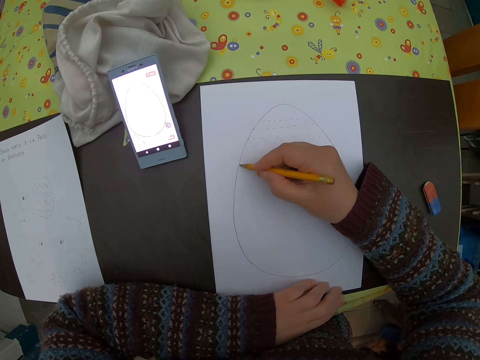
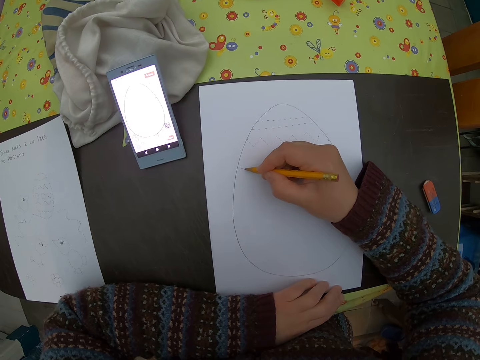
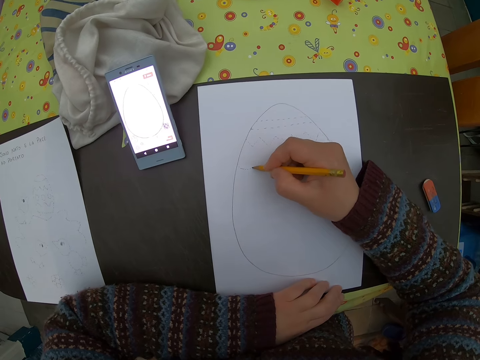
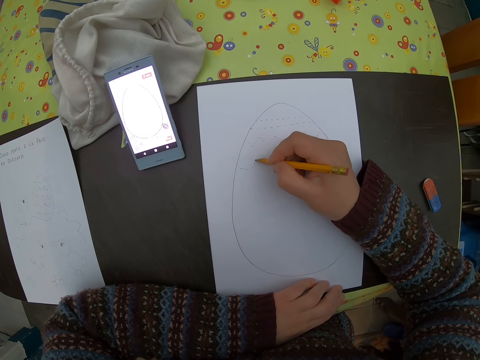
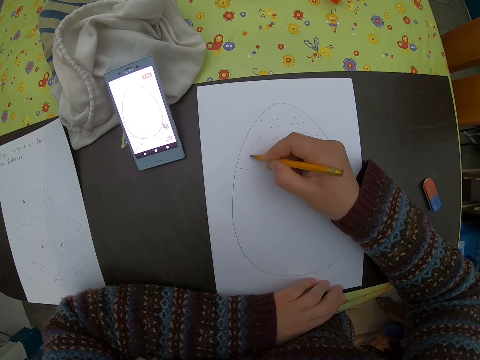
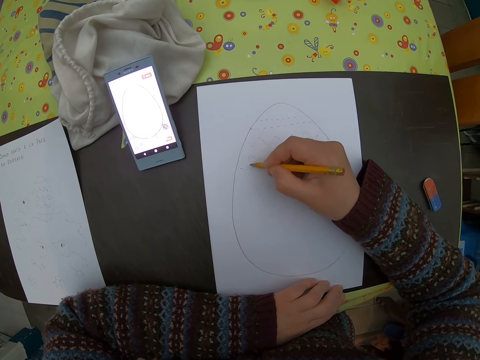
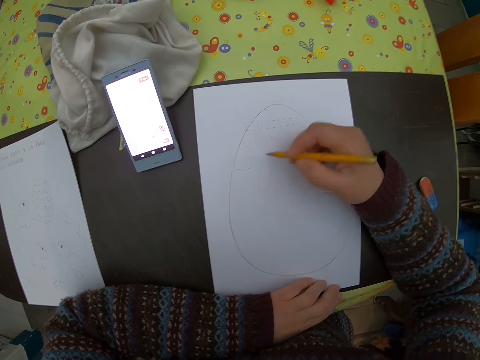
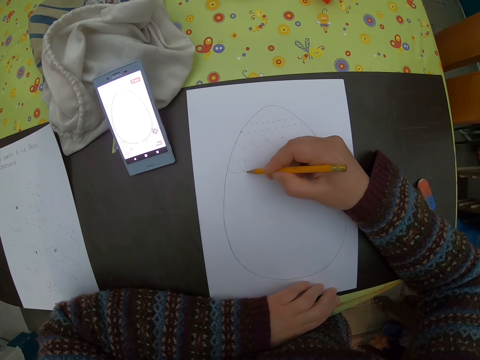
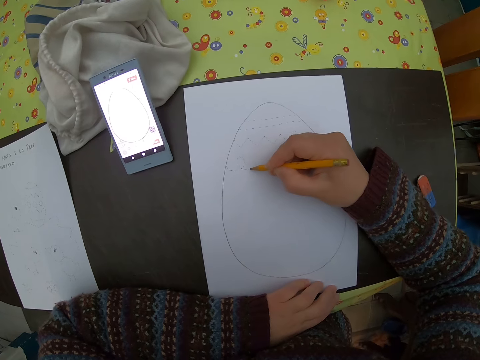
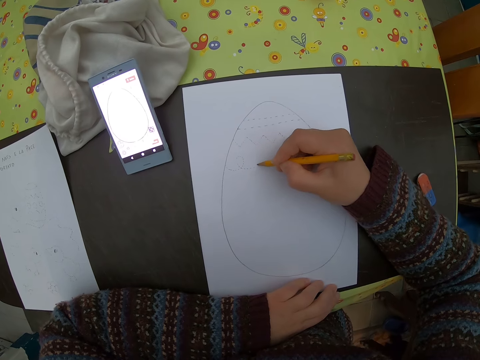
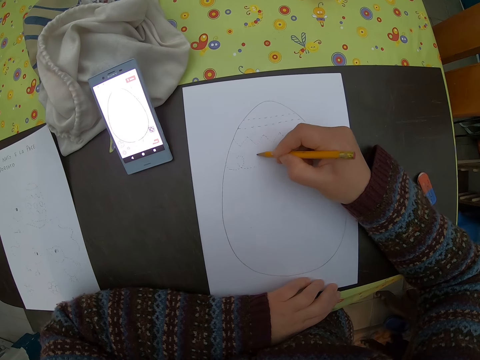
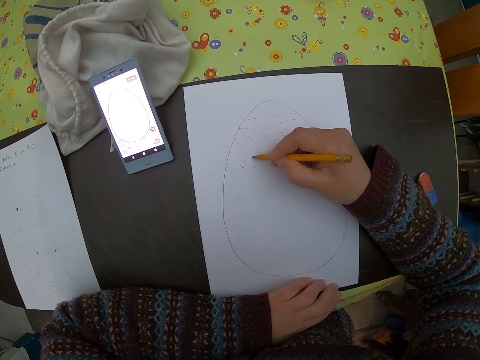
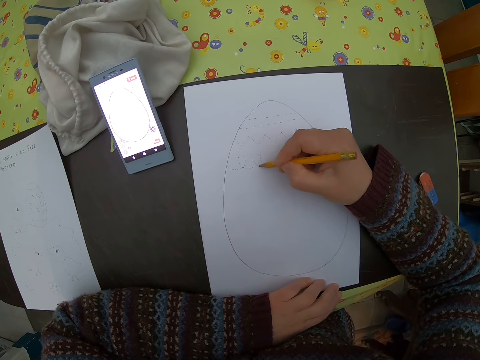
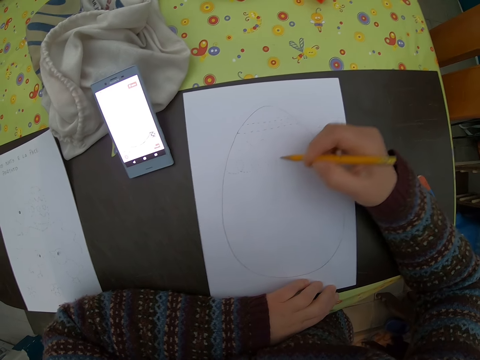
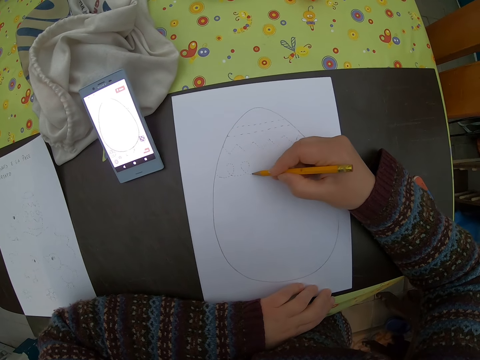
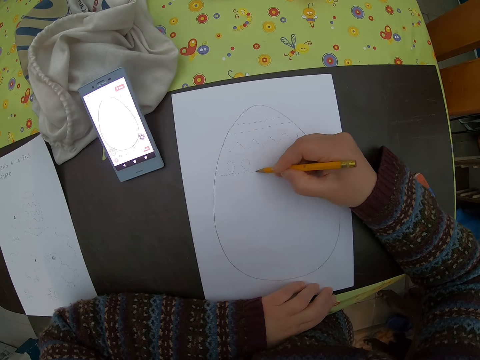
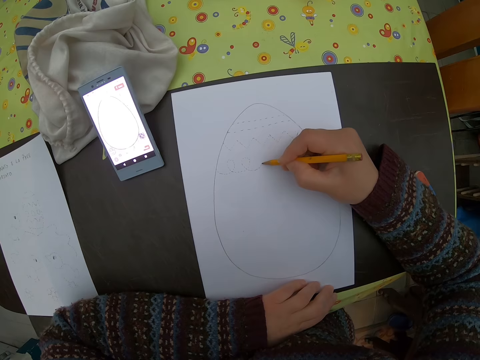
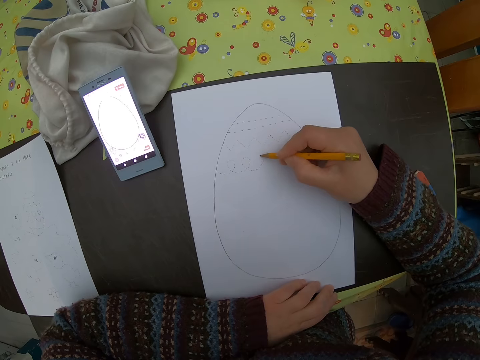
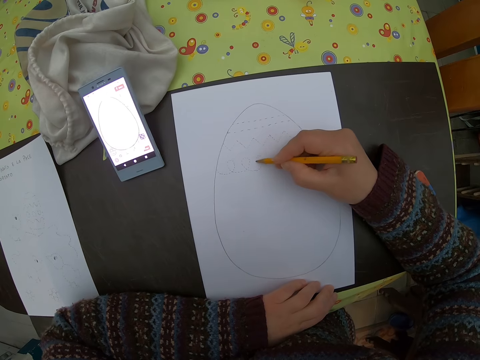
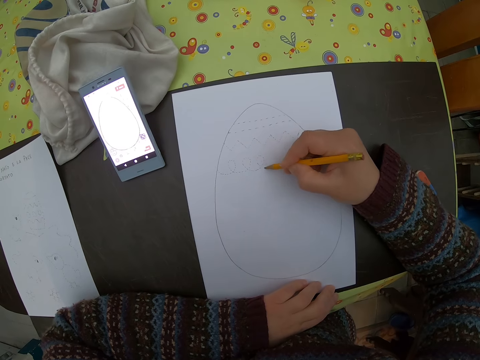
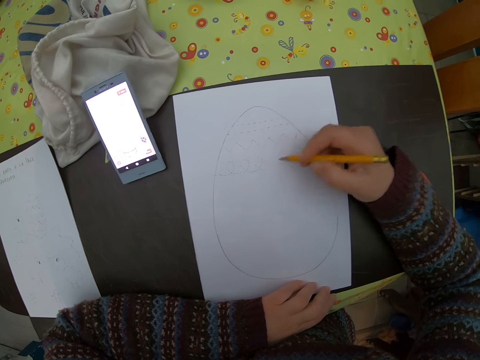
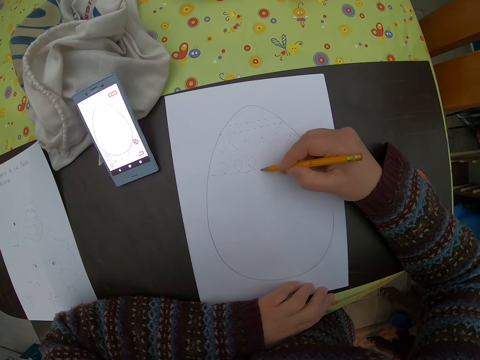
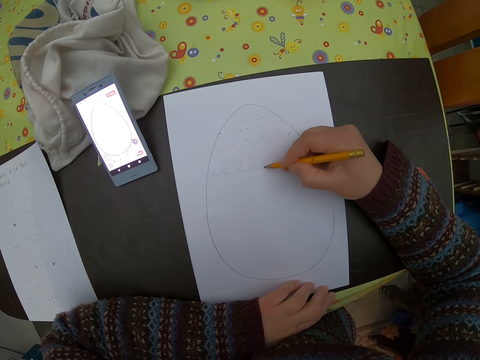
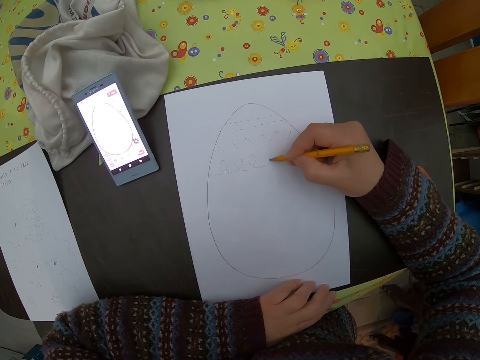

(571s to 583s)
The camera wearer draws on the plain paper.

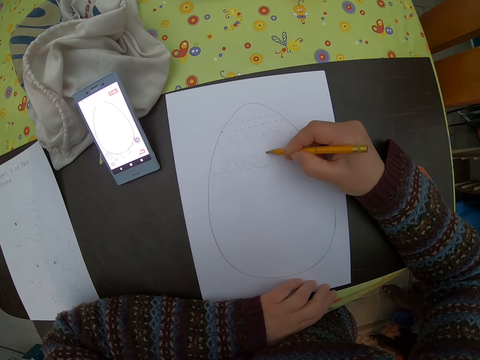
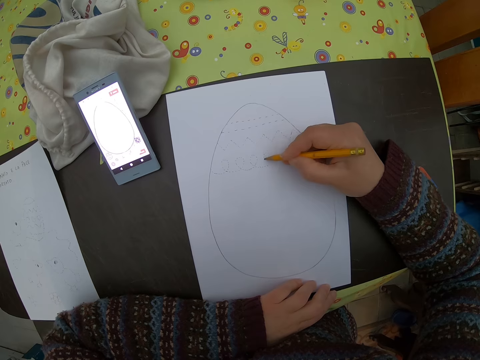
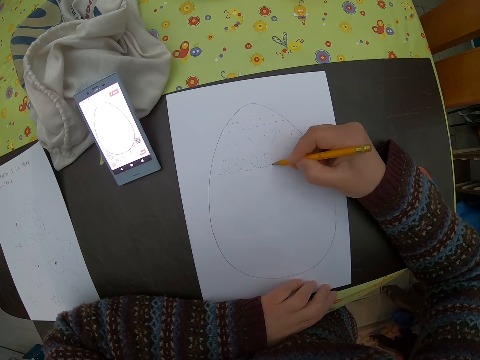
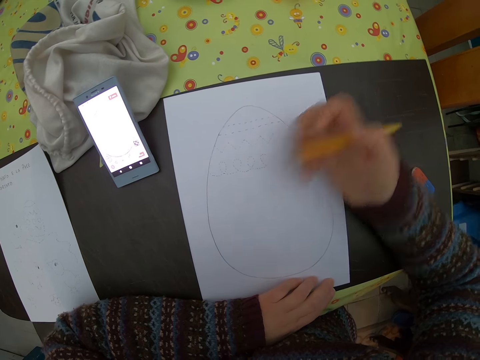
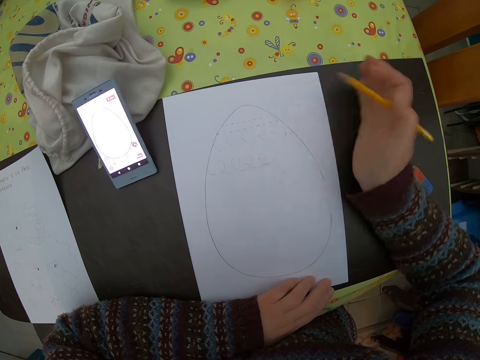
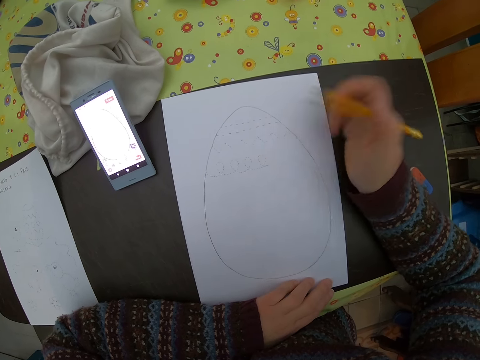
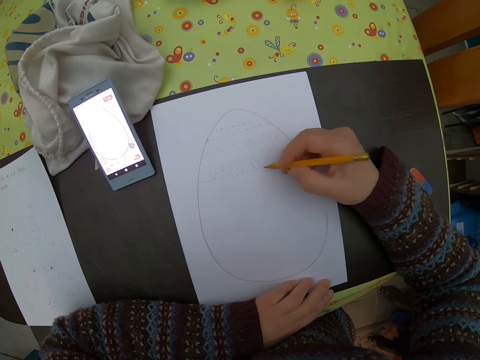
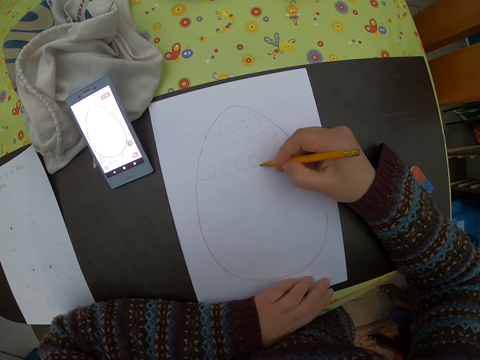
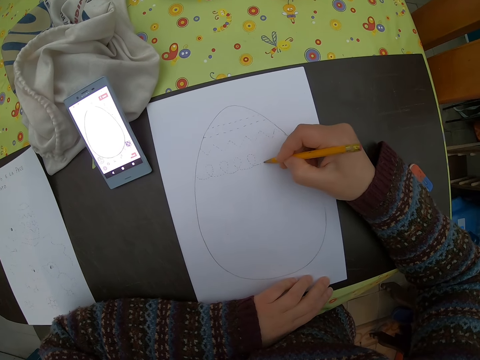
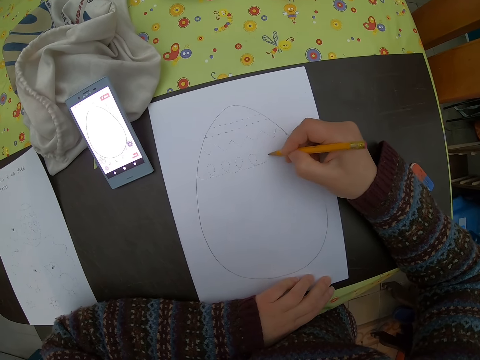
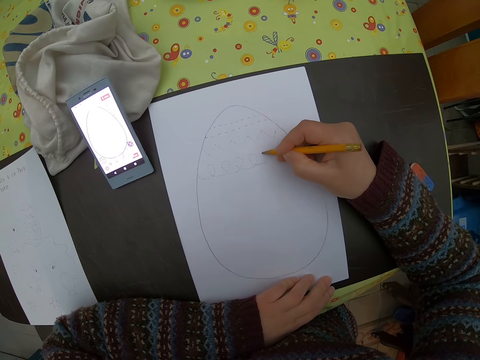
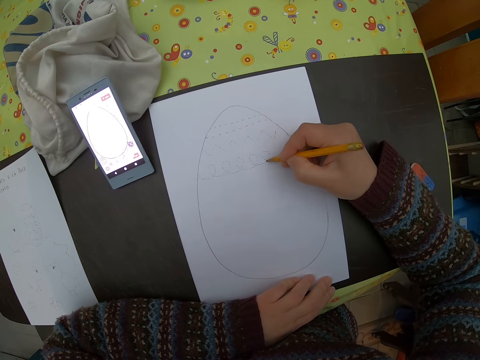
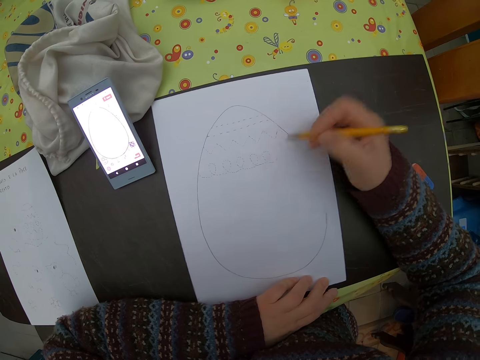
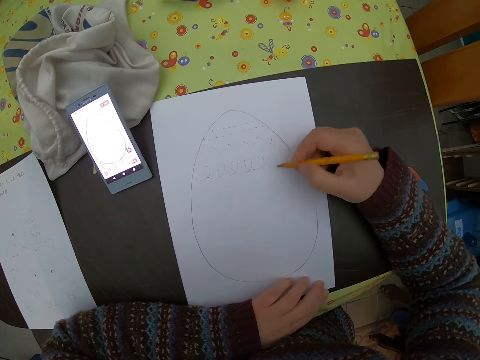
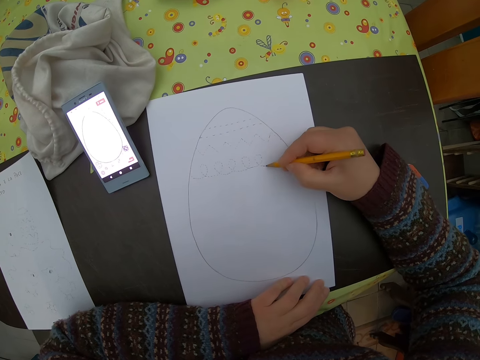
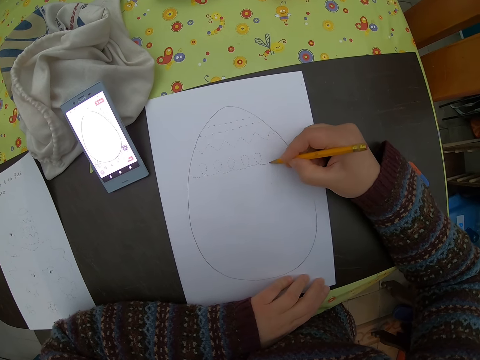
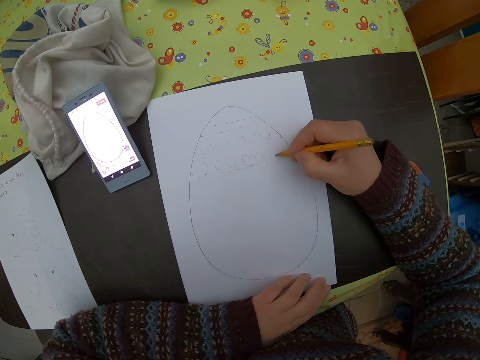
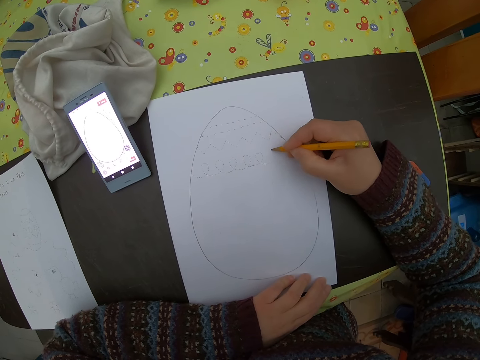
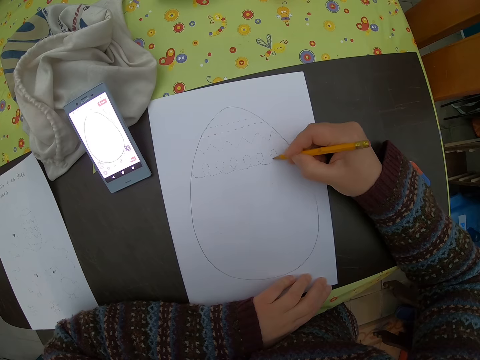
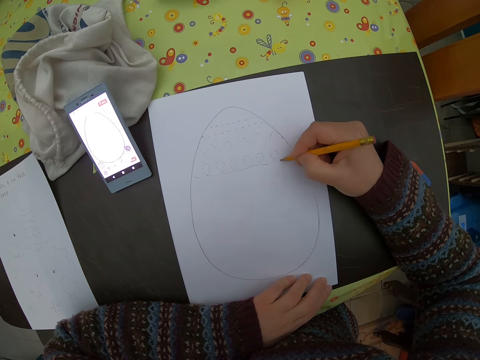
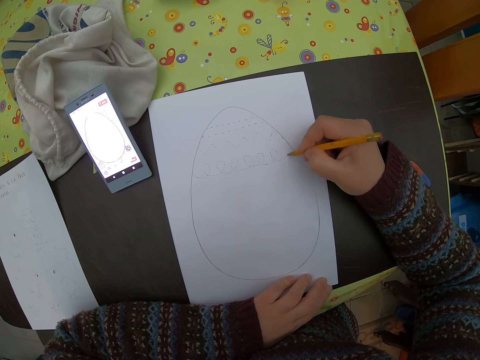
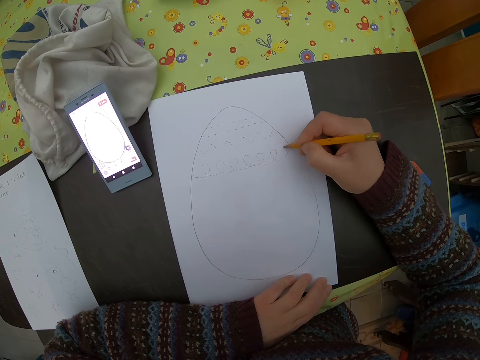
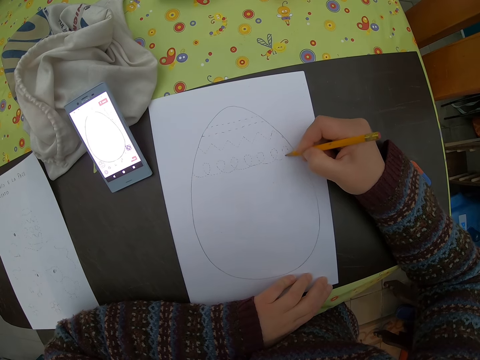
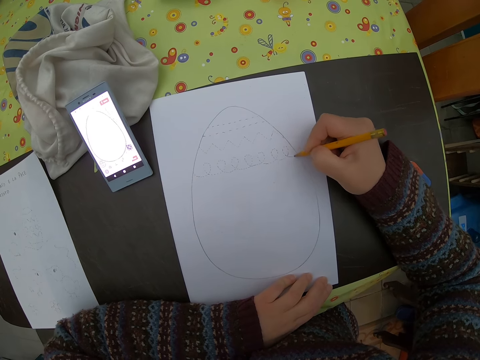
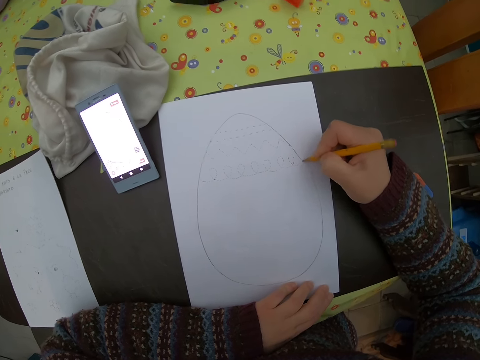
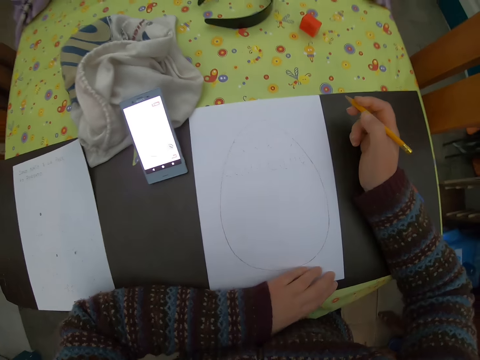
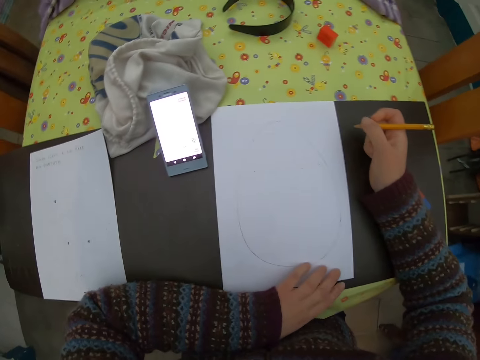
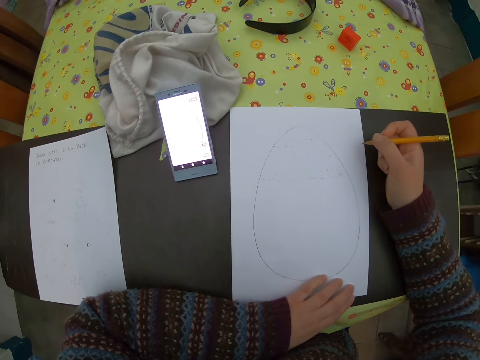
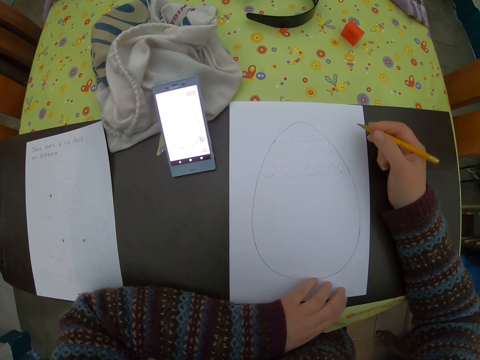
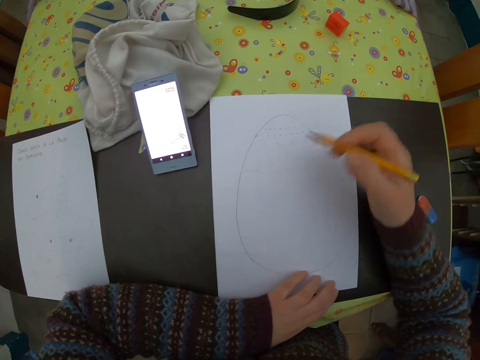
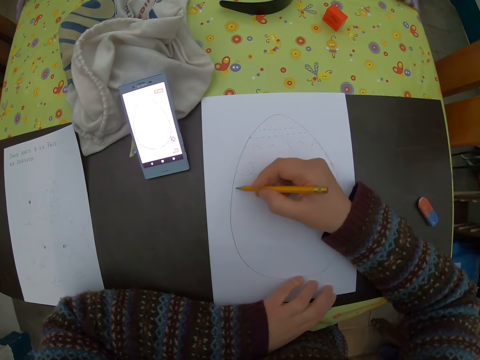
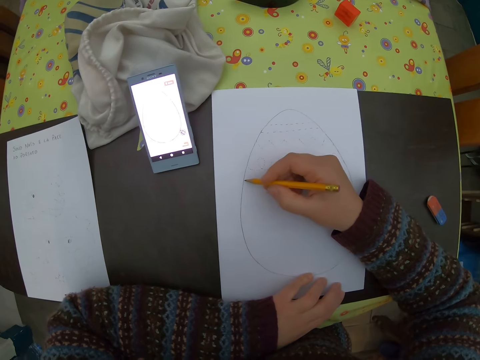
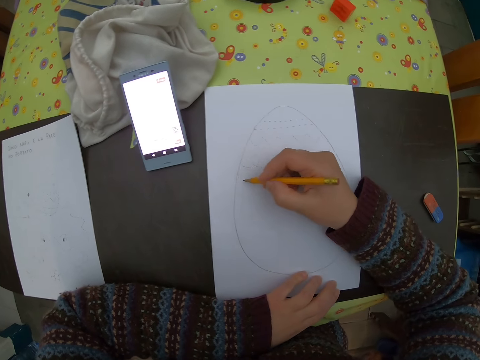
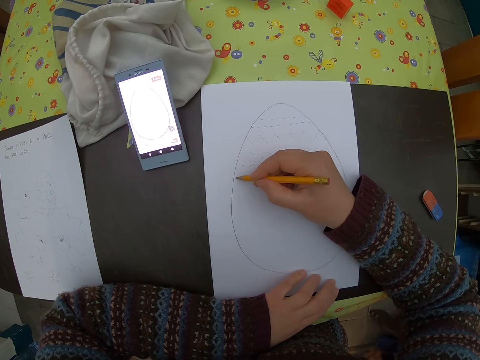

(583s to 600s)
The camera wearer wipes the plain paper. She draws on the plain paper. She moves the hand. She adjusts the paper on the table with her left hand. She draws images on the paper with the pencil in her right hand.
